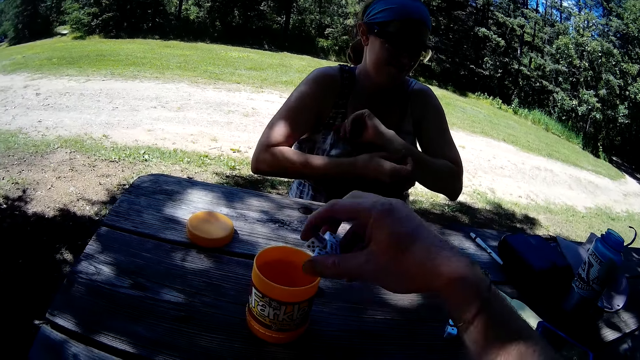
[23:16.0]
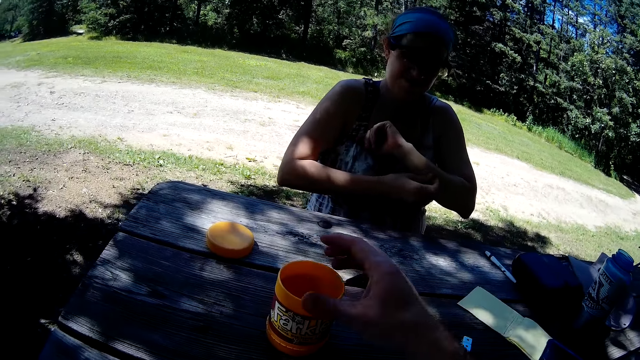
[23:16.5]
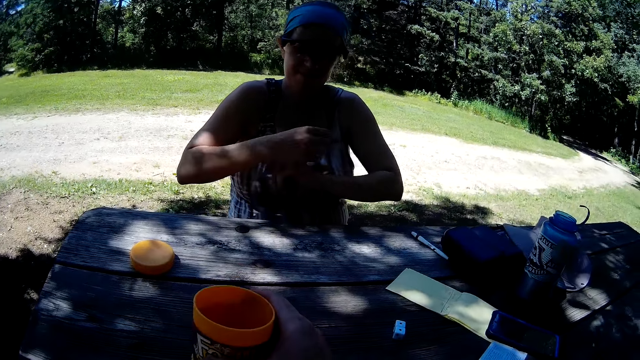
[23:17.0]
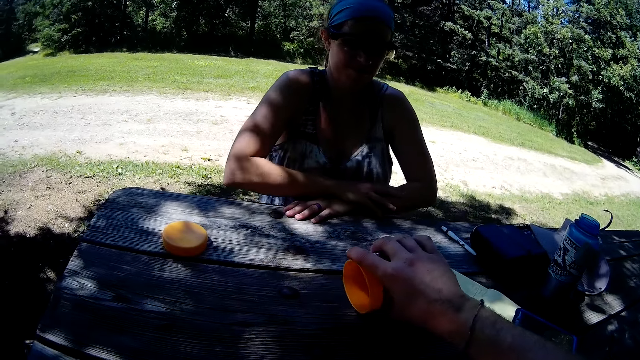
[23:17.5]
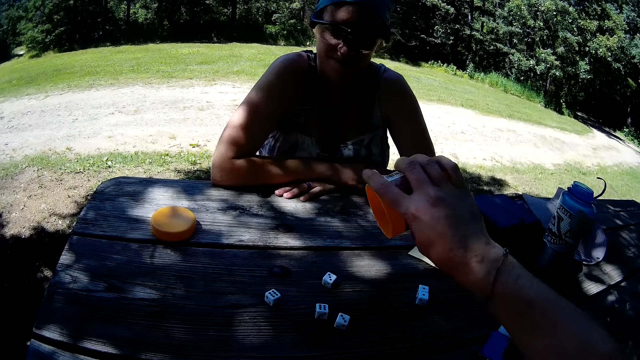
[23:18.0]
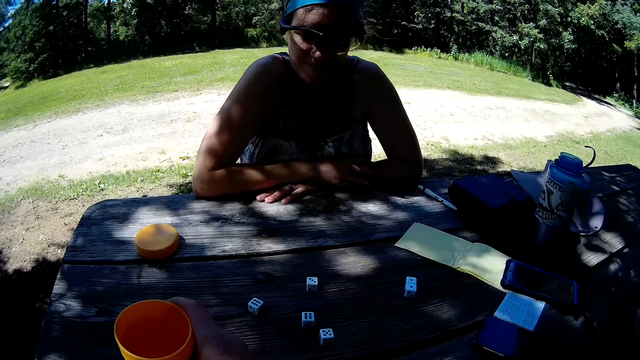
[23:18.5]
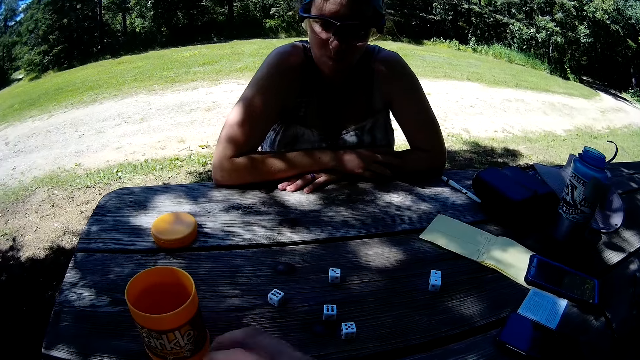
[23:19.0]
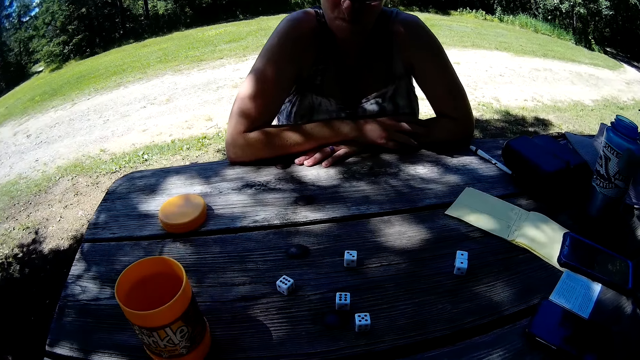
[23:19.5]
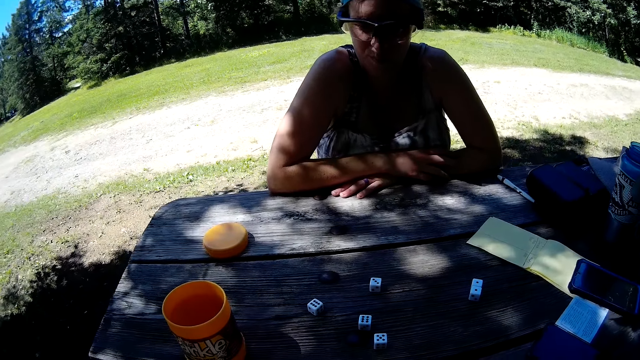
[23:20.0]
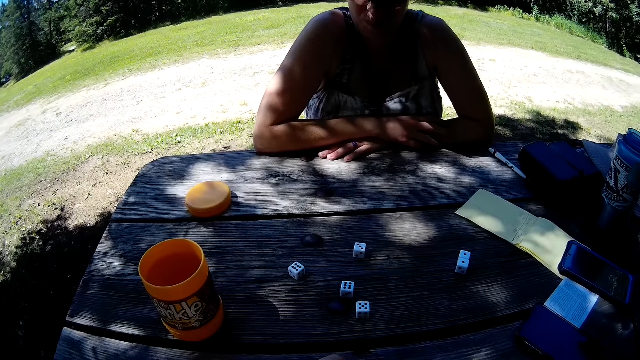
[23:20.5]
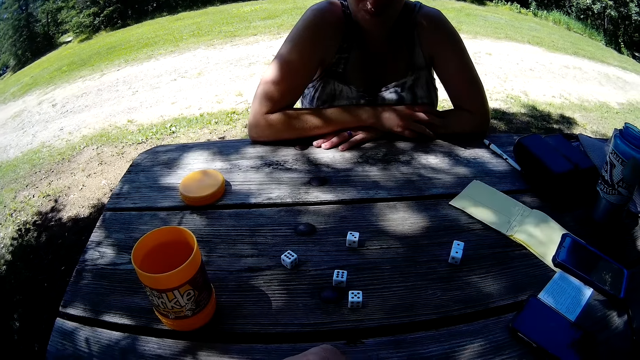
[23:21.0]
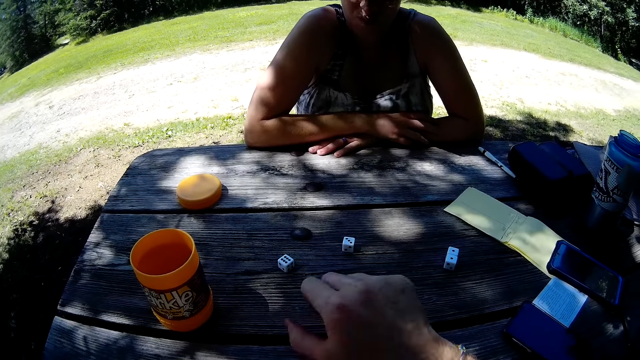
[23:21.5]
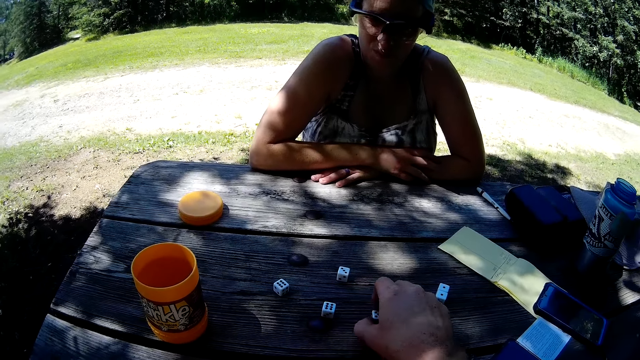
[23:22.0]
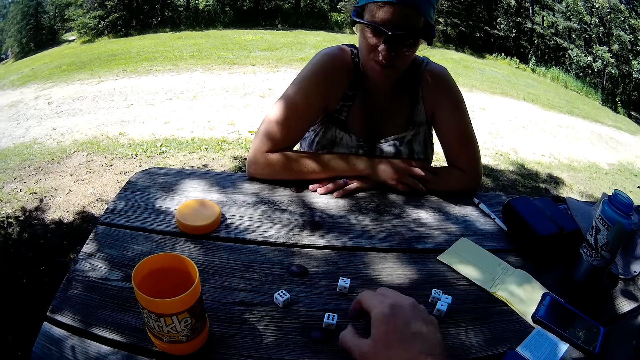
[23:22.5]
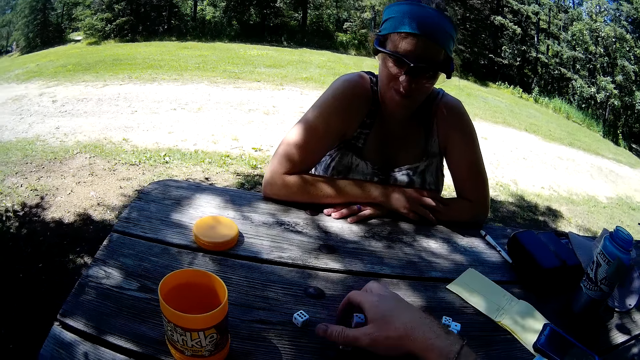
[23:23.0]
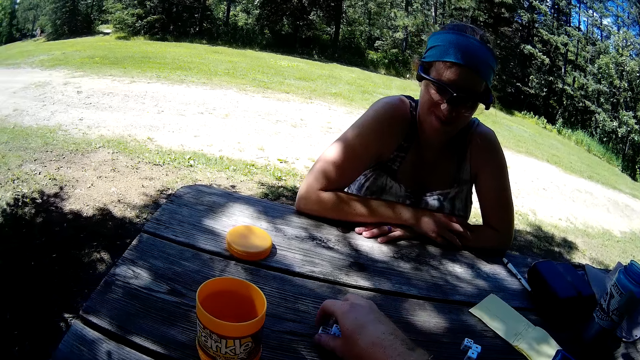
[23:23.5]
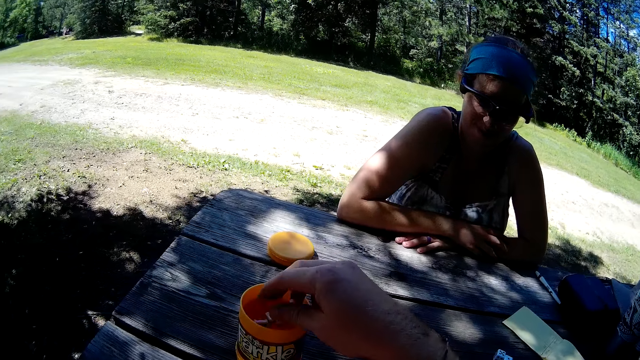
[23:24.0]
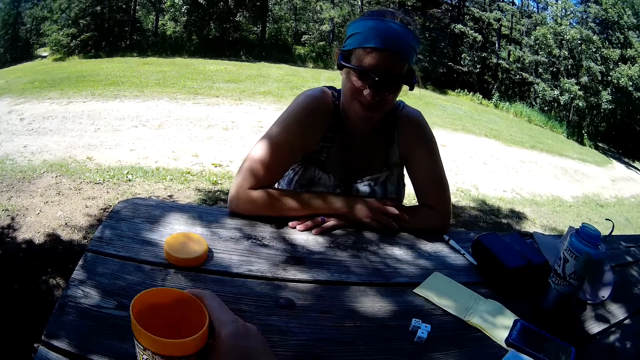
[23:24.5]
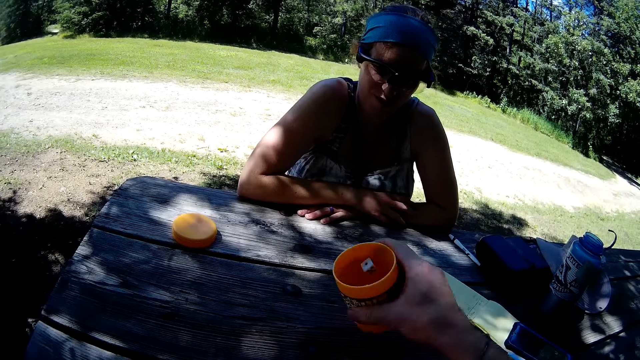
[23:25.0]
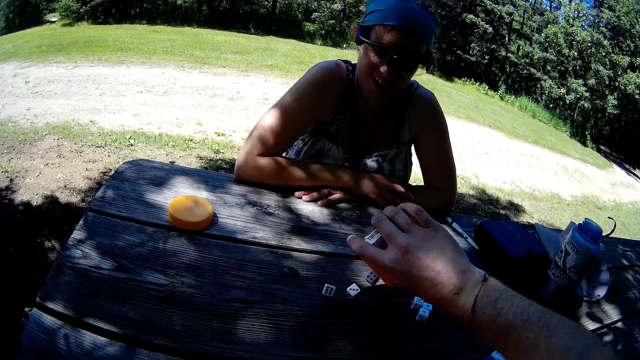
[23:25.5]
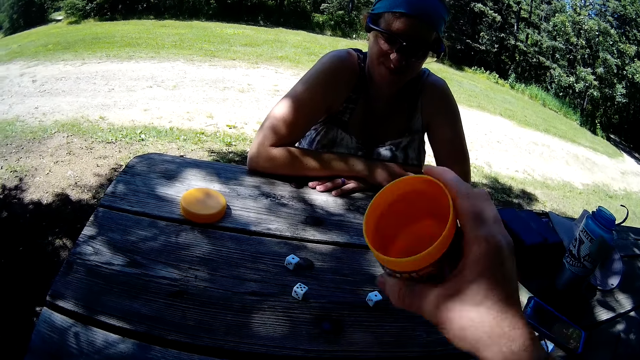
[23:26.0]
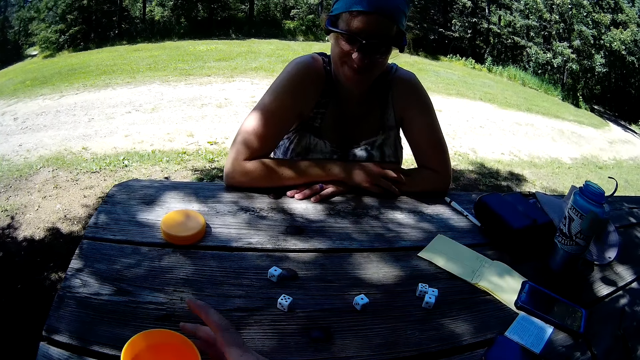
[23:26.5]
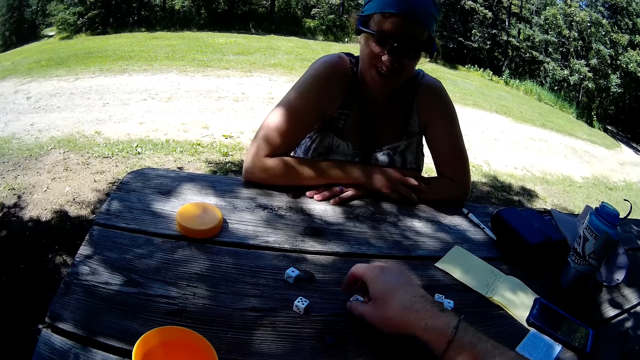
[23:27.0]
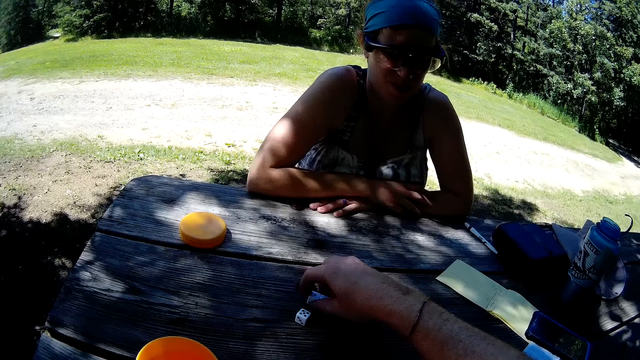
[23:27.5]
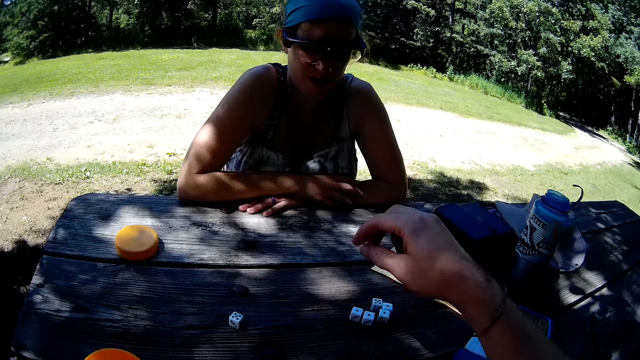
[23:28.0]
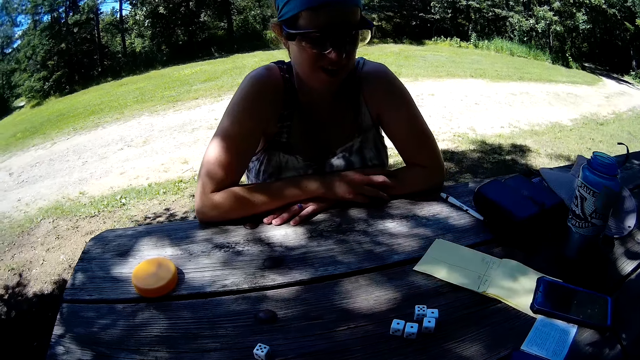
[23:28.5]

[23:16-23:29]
The camera wearer puts the dice into the container on the table. They carry the container from the table. They shake the container with the dice. They pour the dice on the table from the container. They drop the container on the table. They look around the area. They move a die on the table towards two other dice. They pick up the other dice on the table. They put the dice into the container on the table. They carry the container from the table. They shake the container with the dice. They pour the dice on the table from the container. They drop the container on the table. They move two of the dice towards the other dice on the table.

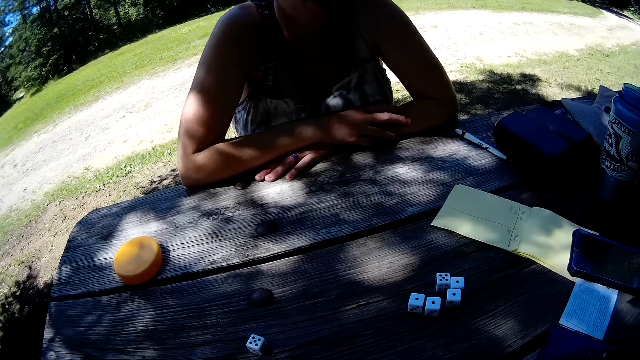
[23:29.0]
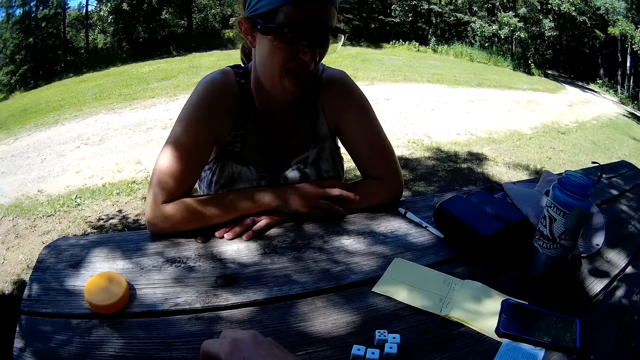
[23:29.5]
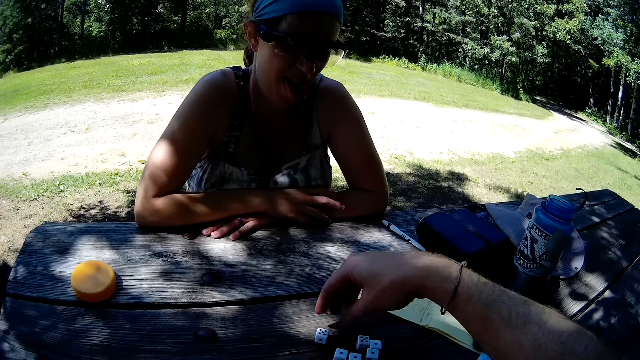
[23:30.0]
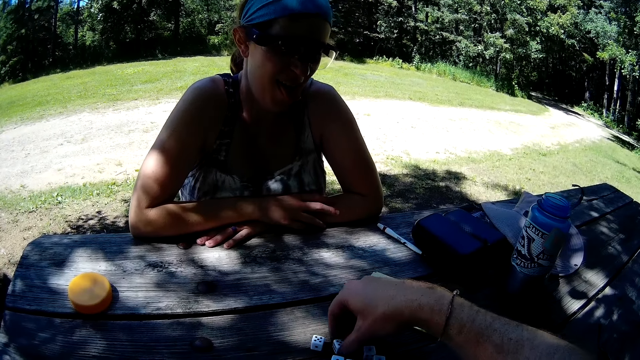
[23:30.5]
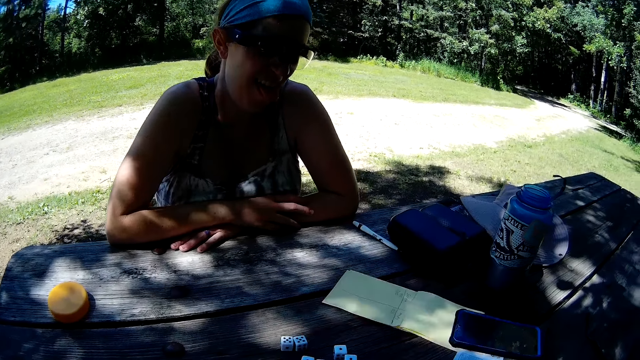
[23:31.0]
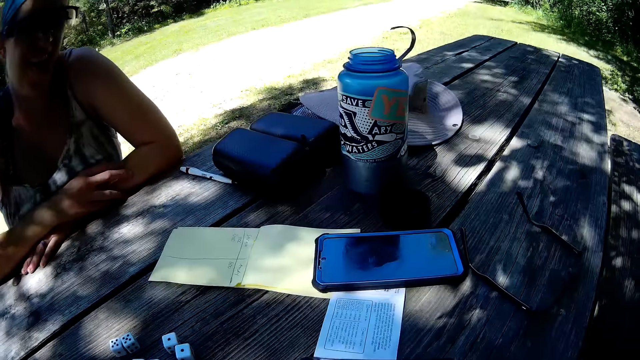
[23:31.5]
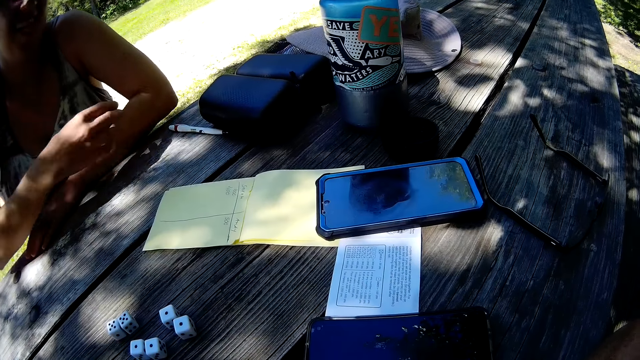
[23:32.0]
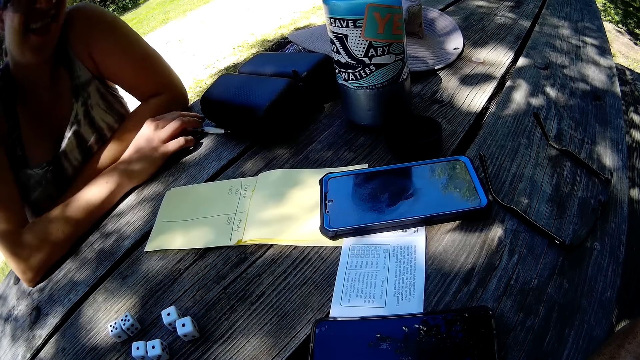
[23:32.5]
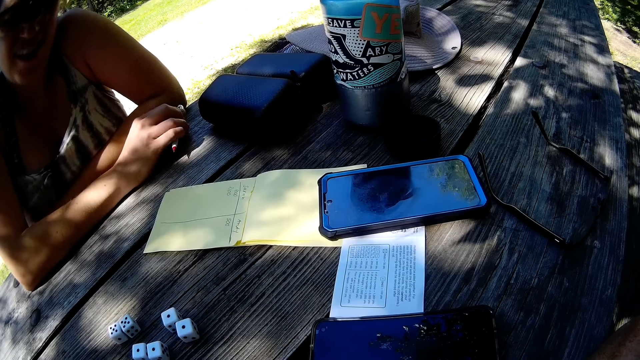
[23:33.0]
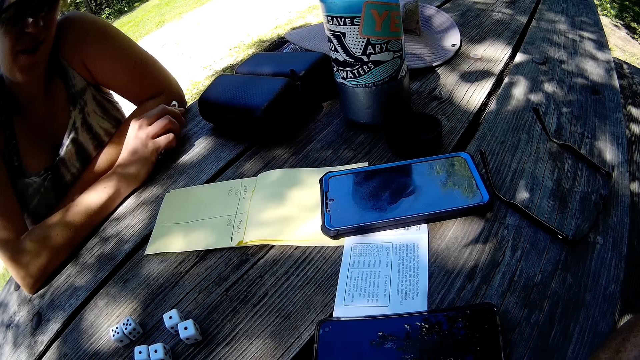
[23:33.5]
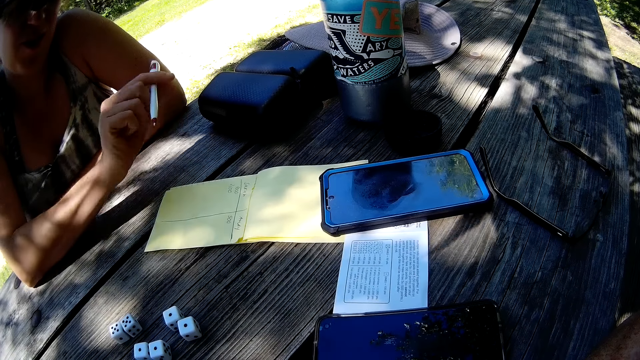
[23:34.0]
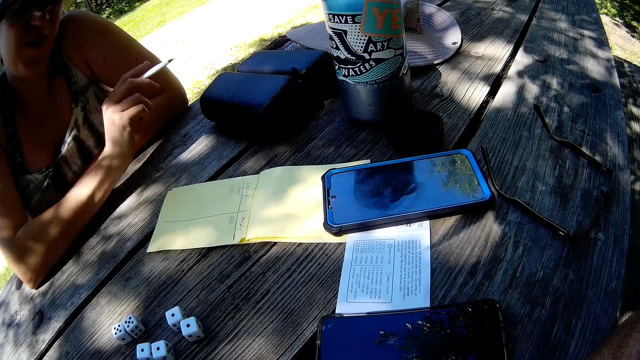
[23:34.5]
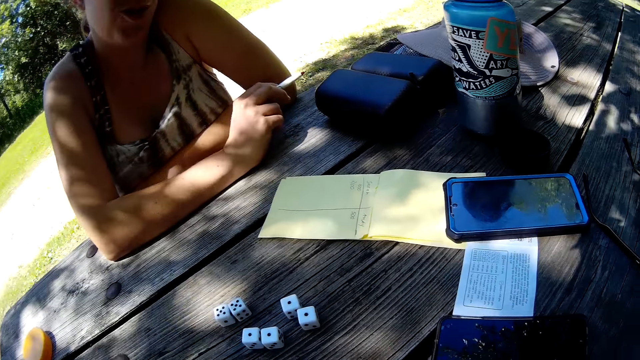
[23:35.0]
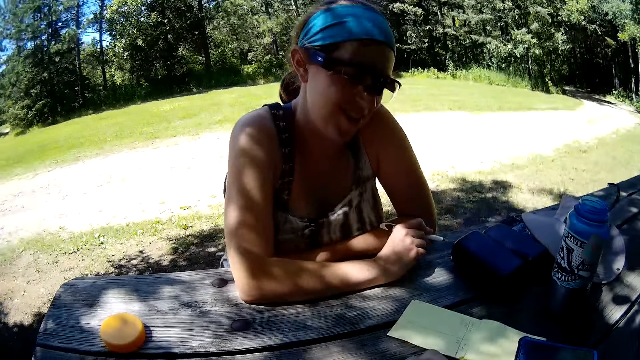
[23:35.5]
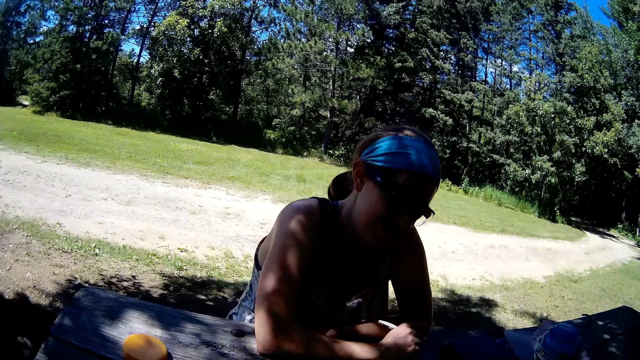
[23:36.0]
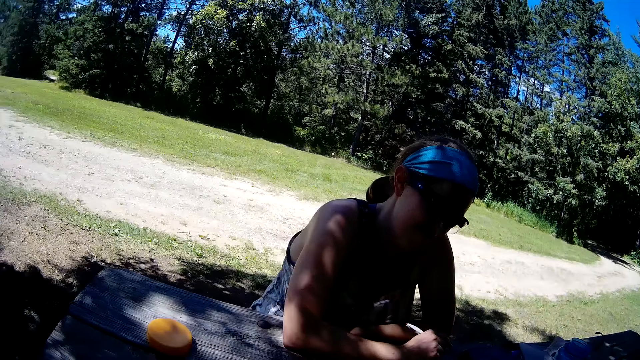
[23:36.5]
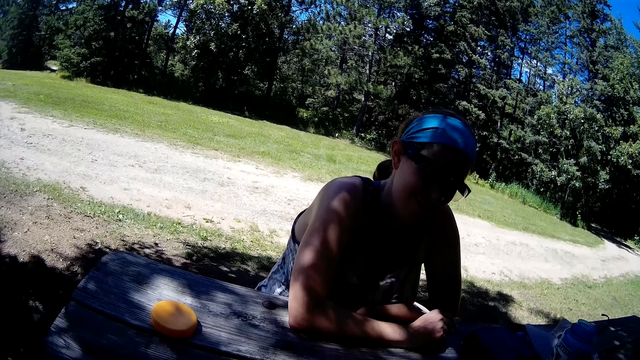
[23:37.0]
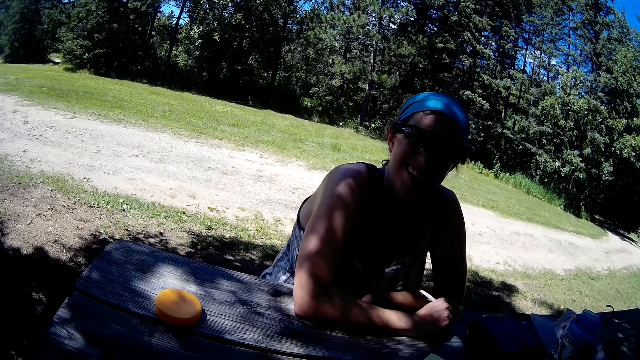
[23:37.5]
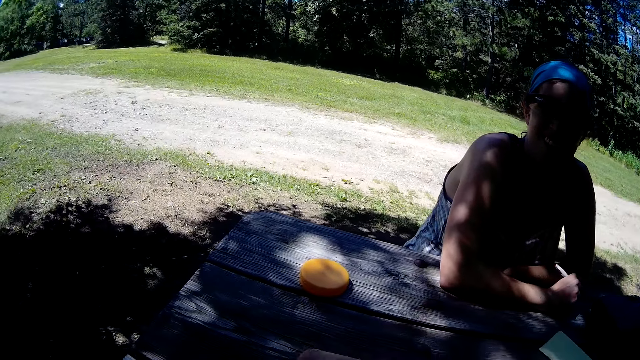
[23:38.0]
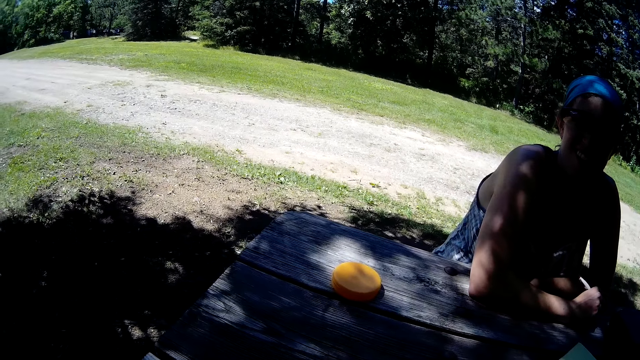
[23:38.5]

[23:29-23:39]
The camera wearer moves the last die towards the other dice. They interact with a woman. They look around the table. The woman picks up a pen from the table.
